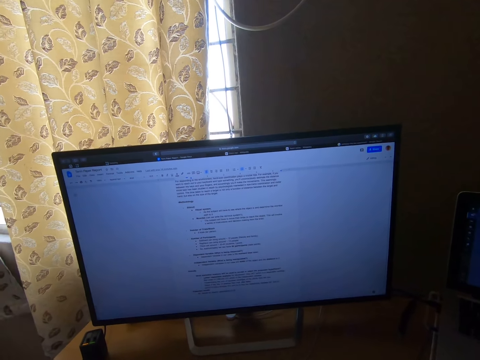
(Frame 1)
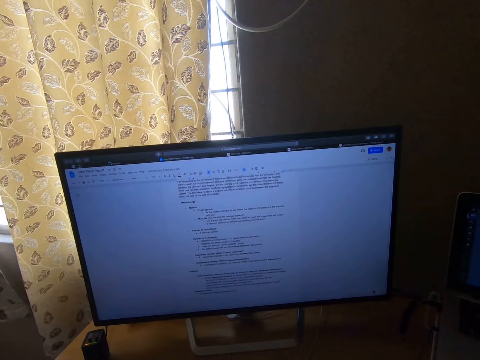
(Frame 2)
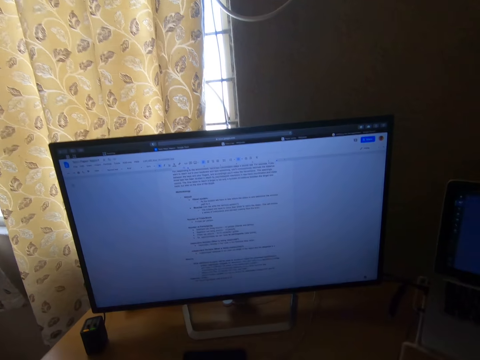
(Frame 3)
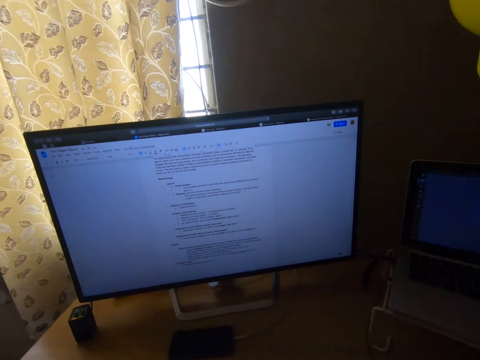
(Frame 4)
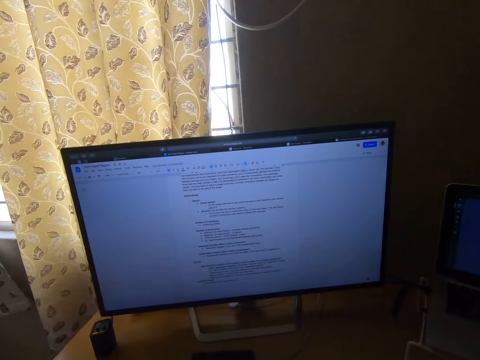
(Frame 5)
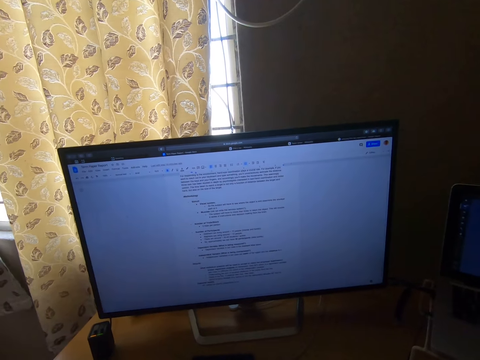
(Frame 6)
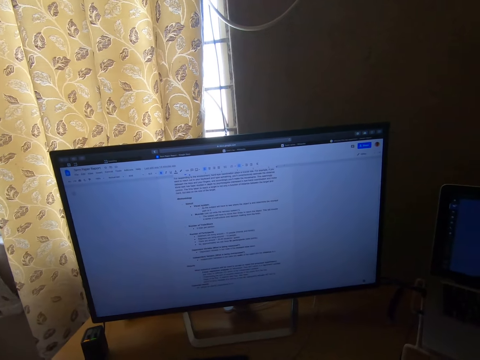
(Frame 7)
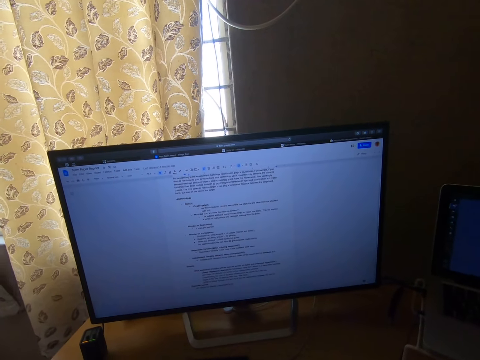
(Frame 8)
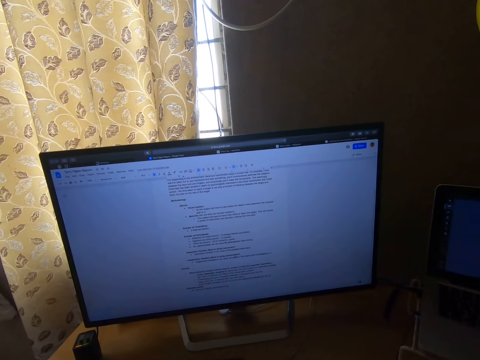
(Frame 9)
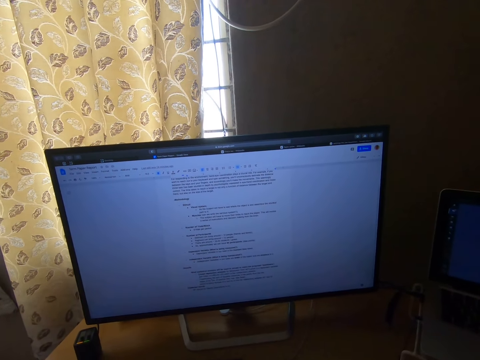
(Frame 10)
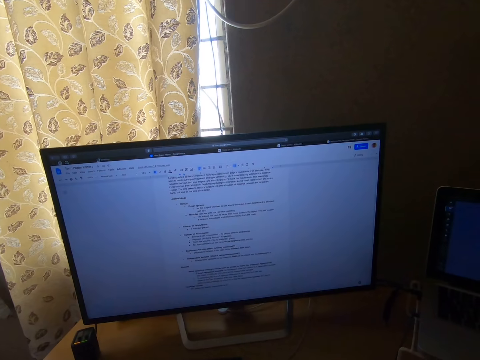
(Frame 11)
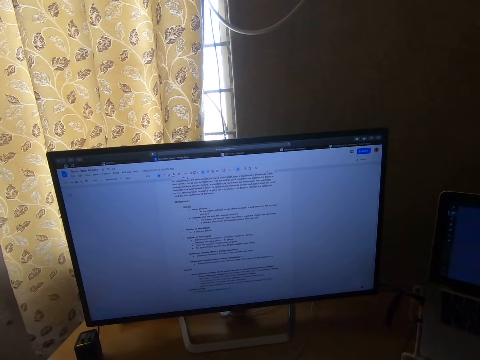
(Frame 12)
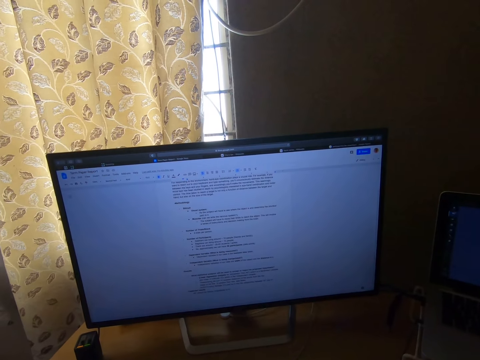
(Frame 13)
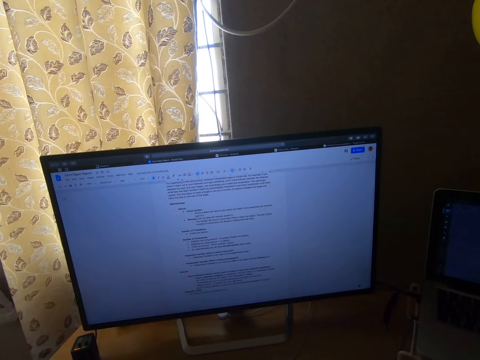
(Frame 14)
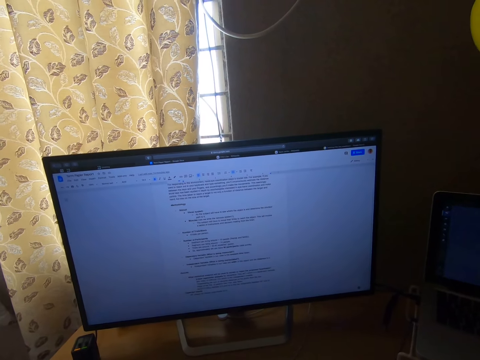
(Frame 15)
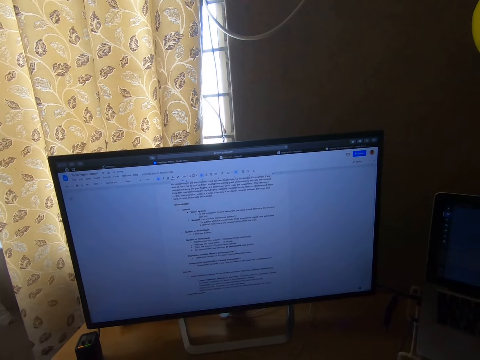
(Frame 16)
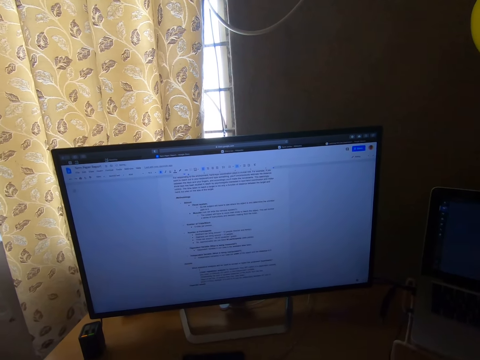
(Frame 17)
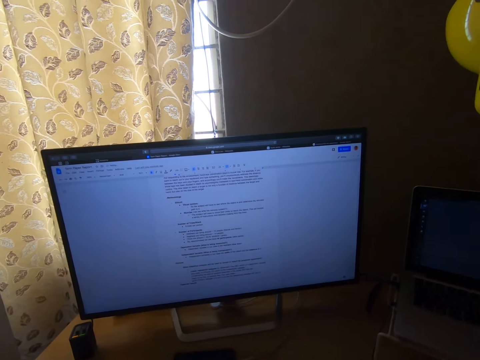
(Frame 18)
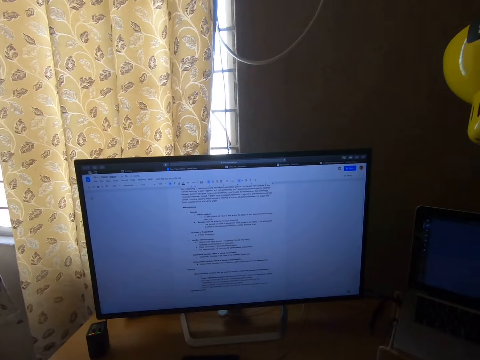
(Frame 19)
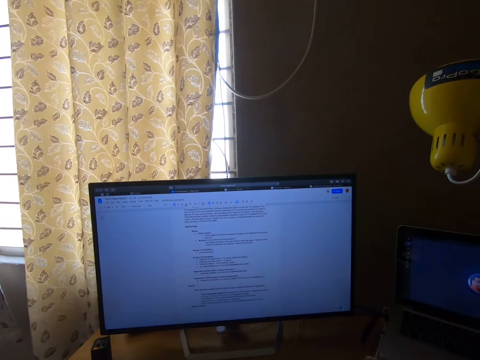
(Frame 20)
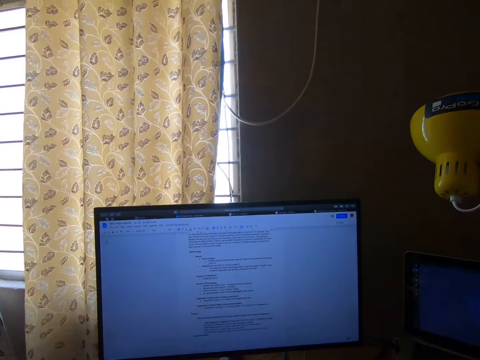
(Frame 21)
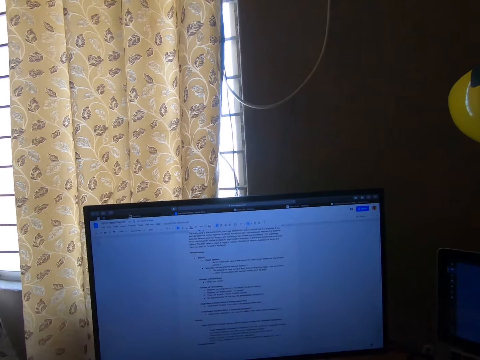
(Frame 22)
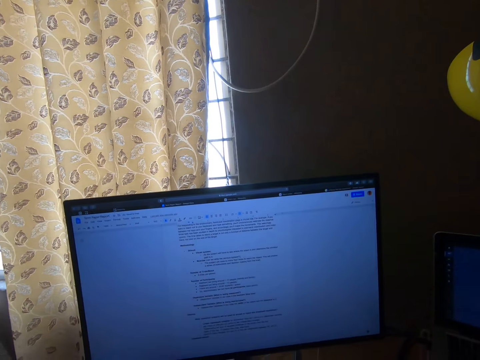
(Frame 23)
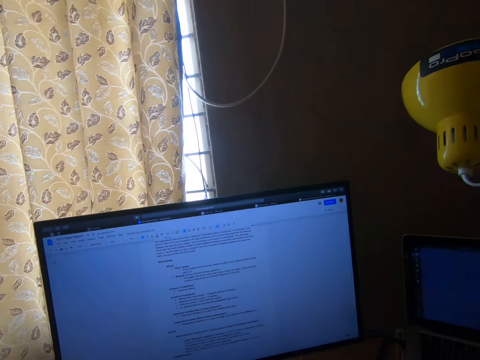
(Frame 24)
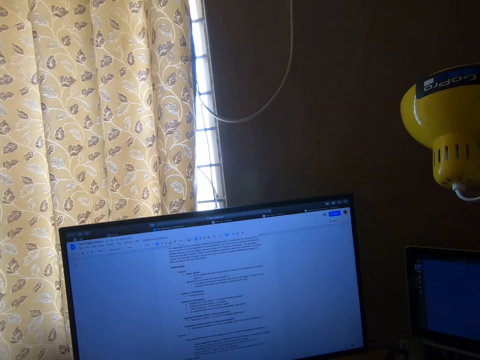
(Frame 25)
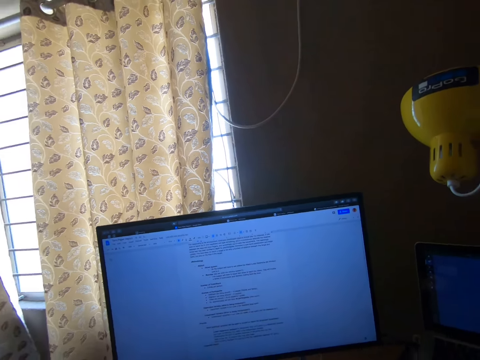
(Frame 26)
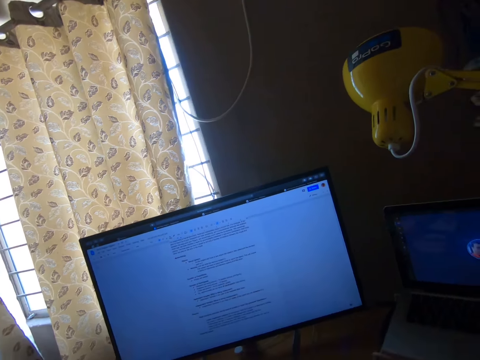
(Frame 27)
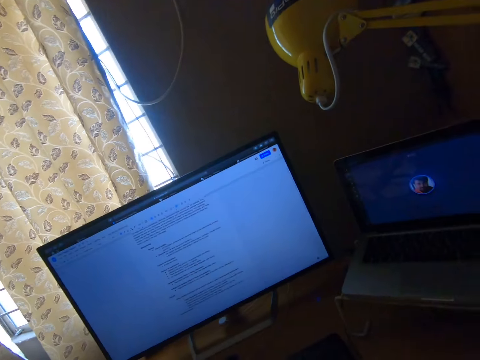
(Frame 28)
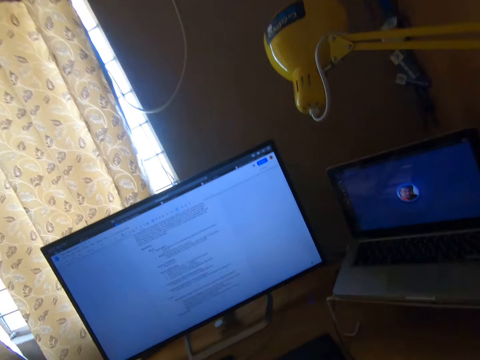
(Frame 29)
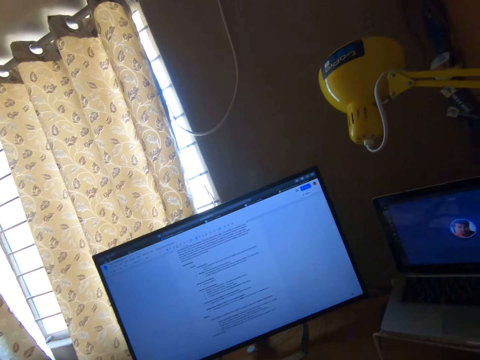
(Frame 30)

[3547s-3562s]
The camera wearer converses.

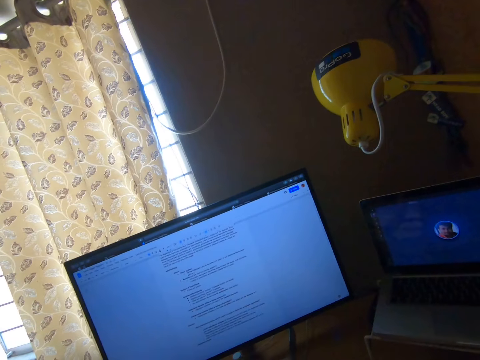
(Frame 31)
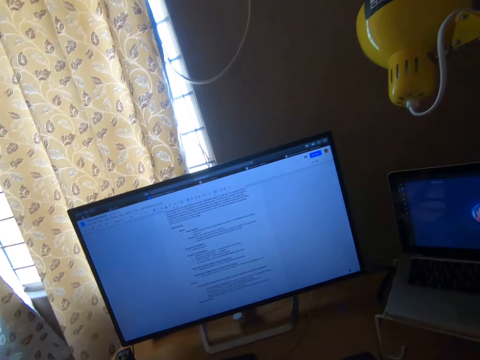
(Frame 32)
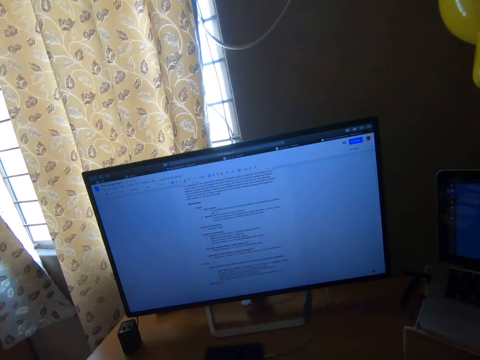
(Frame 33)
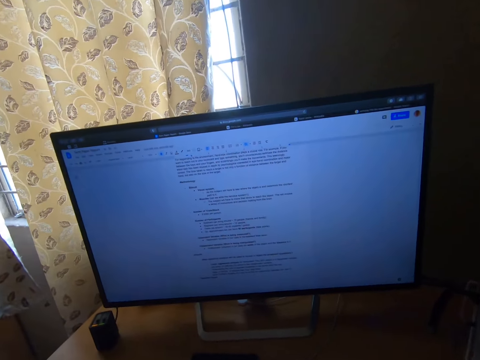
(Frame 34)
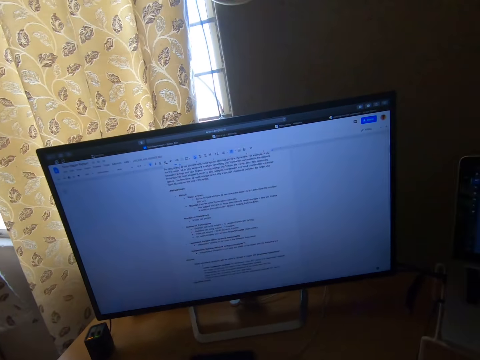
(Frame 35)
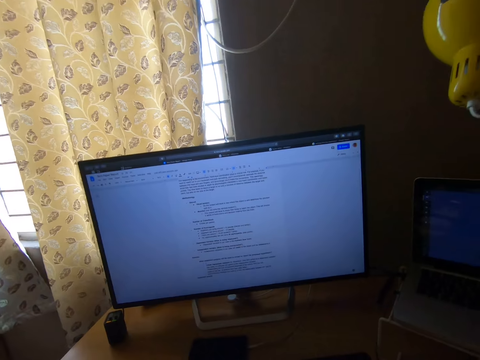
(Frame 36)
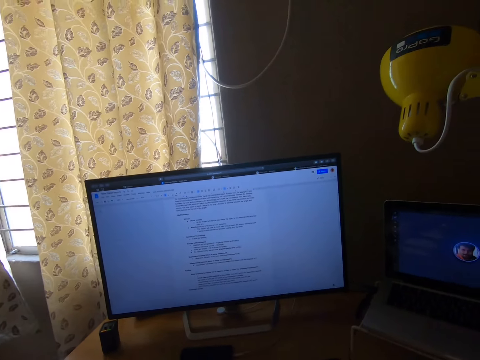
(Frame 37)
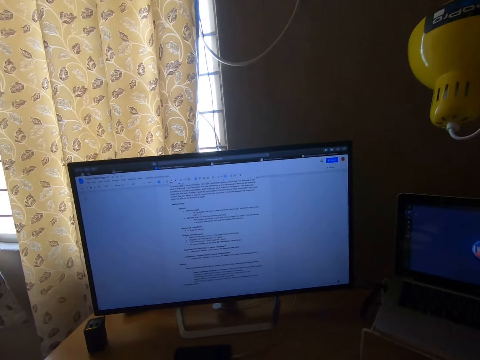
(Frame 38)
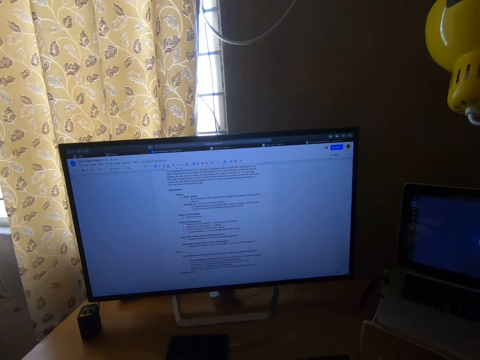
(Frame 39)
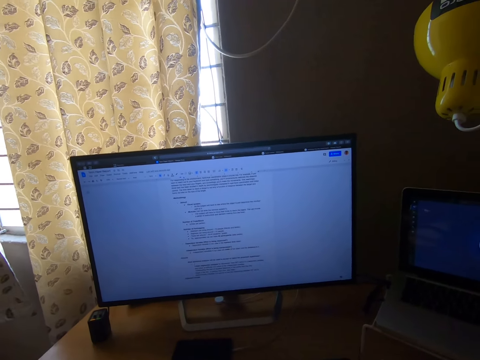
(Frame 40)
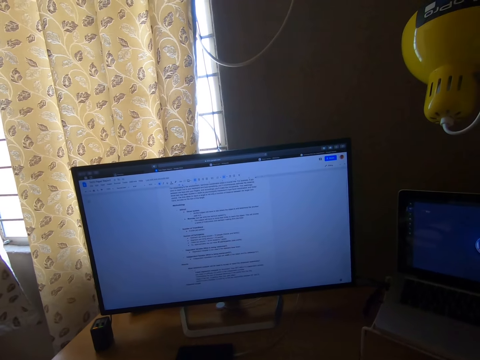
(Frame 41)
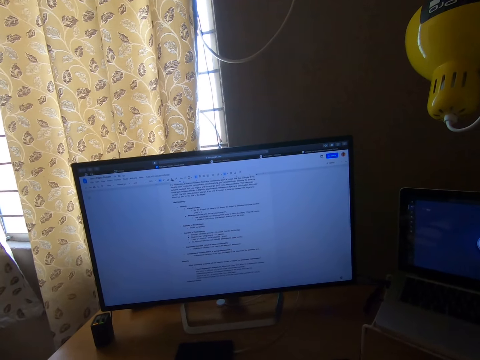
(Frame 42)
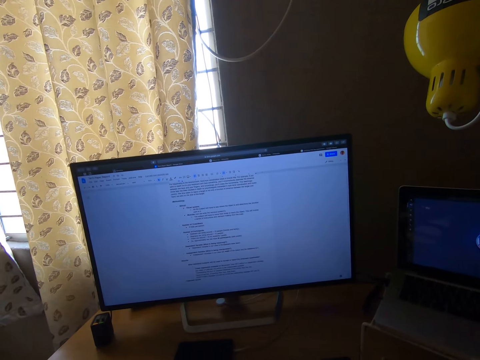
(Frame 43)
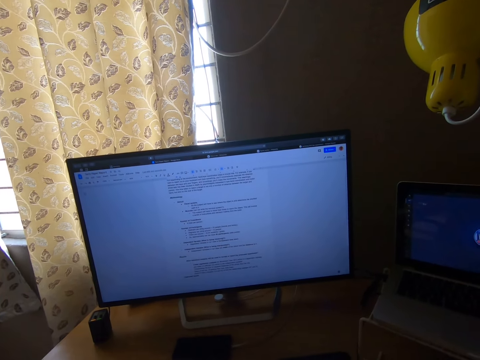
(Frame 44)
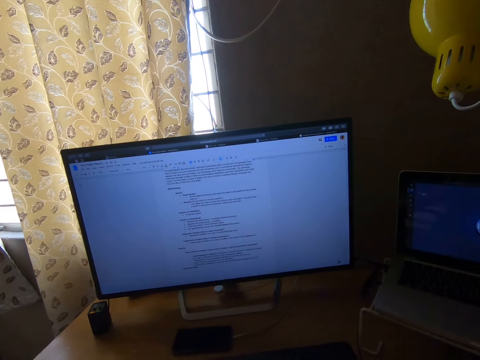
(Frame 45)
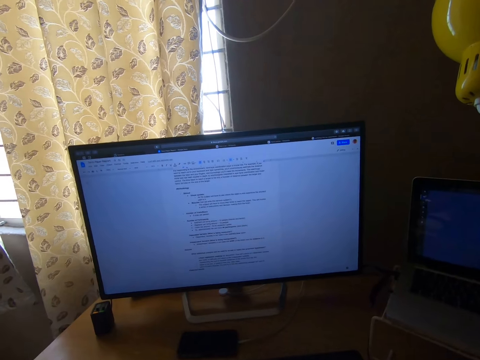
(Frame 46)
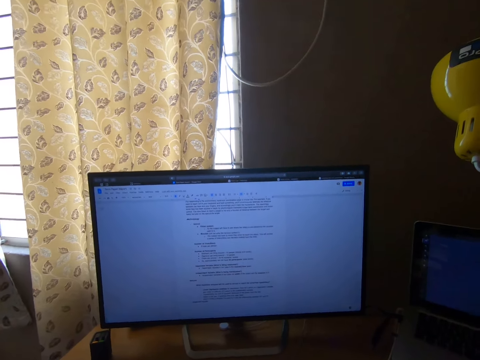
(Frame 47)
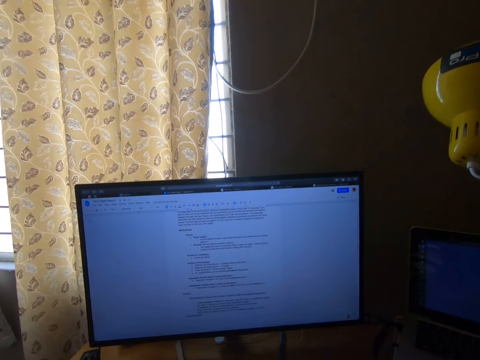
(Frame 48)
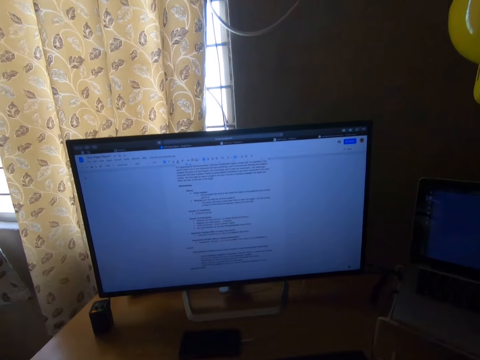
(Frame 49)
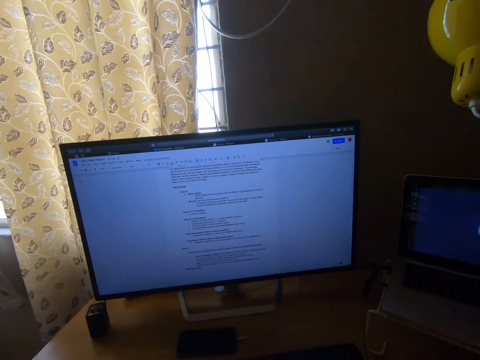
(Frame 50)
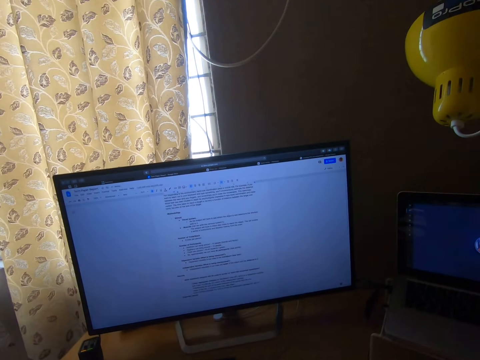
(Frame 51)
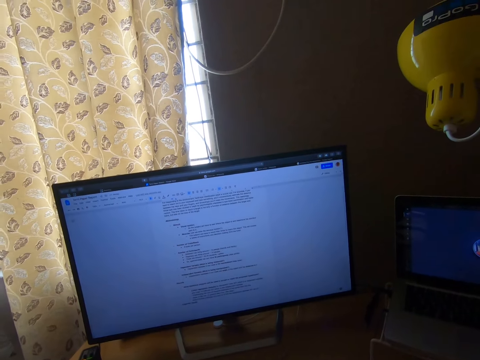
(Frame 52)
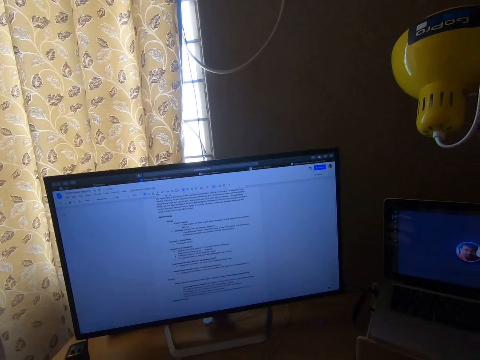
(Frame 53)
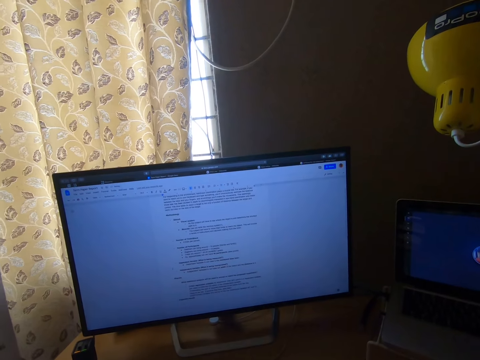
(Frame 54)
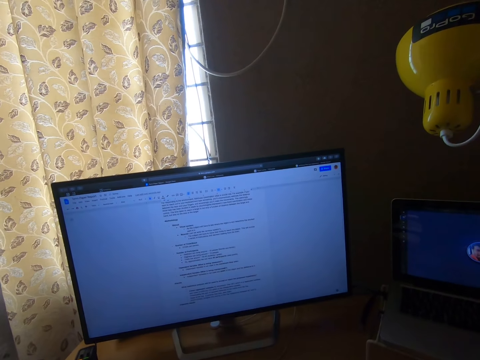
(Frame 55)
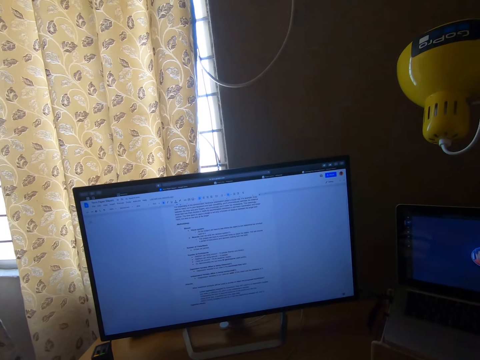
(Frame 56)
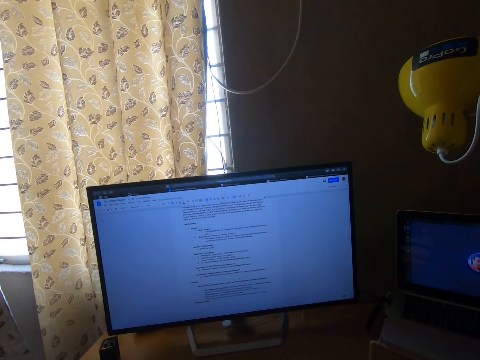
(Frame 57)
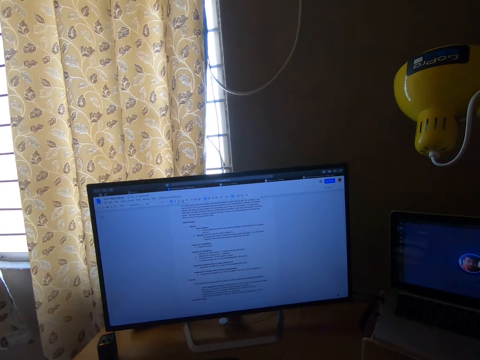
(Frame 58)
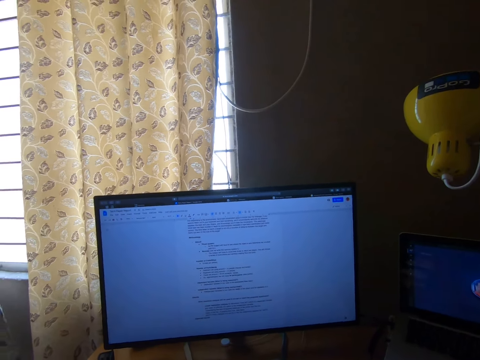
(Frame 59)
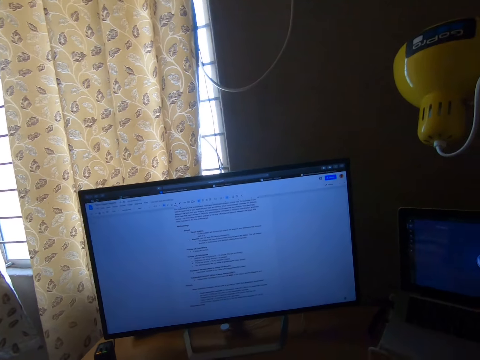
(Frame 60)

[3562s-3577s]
The camera wearer clicks the mouse.
